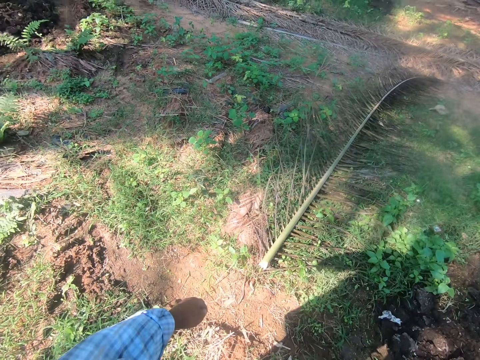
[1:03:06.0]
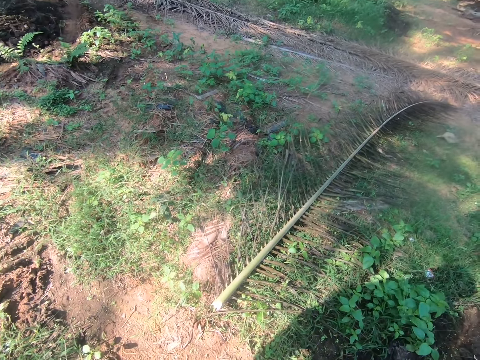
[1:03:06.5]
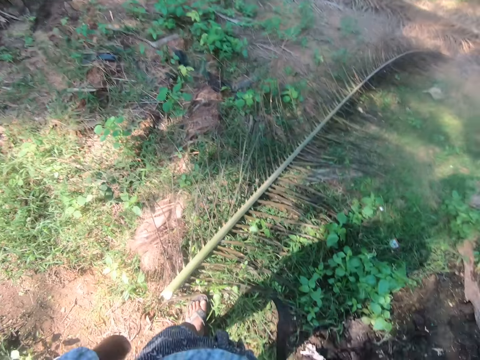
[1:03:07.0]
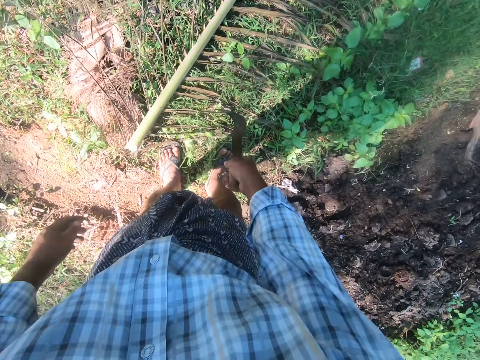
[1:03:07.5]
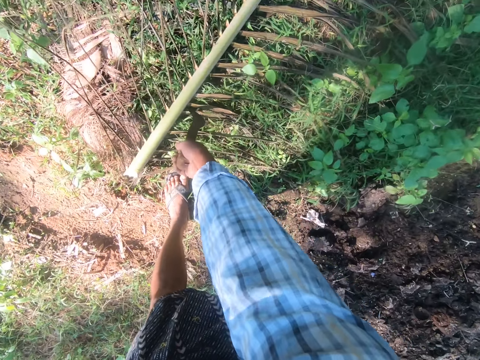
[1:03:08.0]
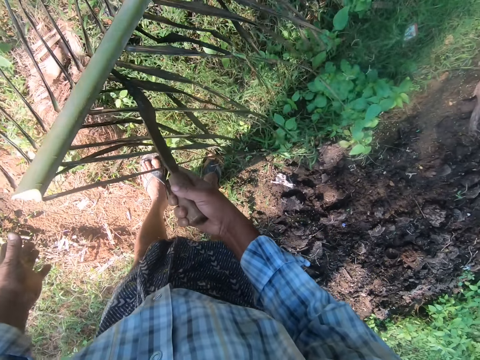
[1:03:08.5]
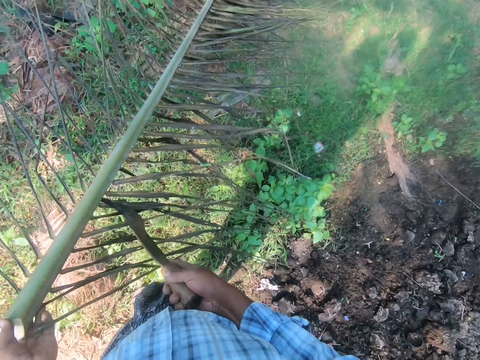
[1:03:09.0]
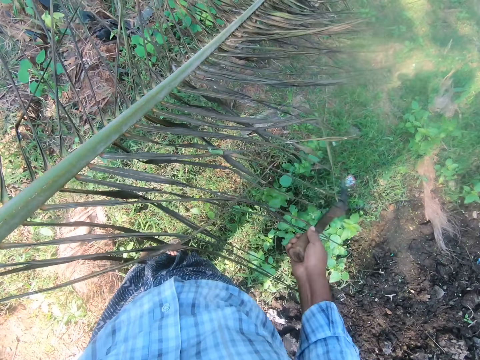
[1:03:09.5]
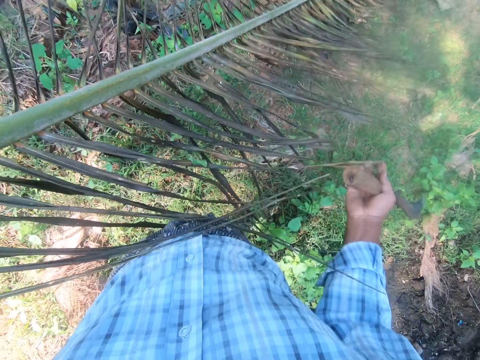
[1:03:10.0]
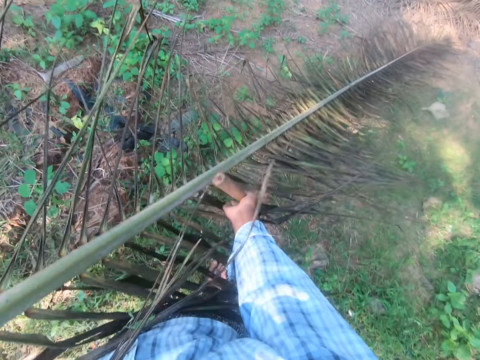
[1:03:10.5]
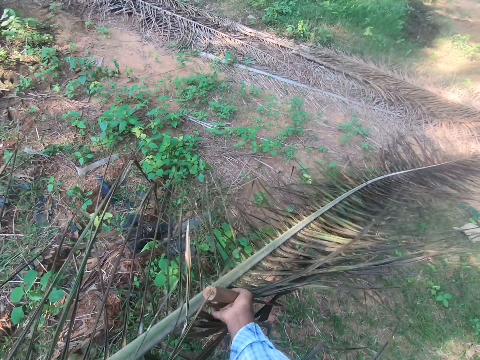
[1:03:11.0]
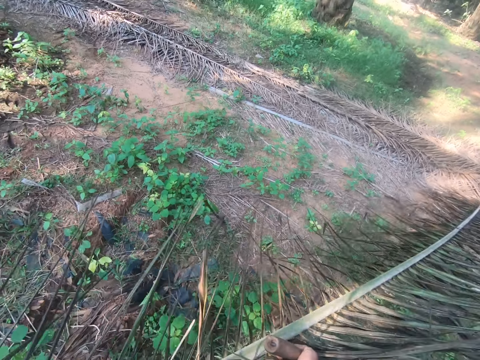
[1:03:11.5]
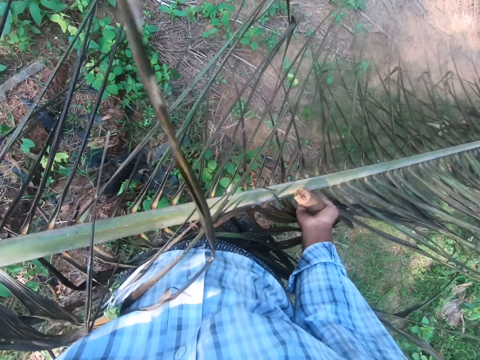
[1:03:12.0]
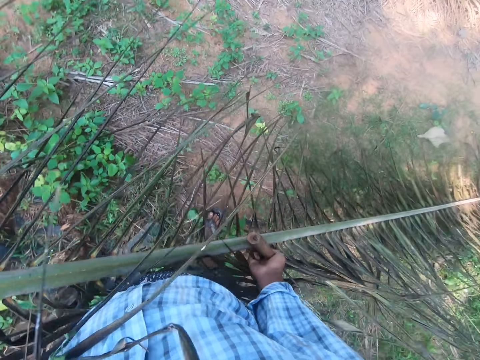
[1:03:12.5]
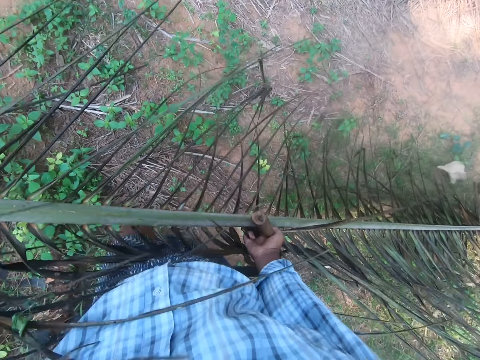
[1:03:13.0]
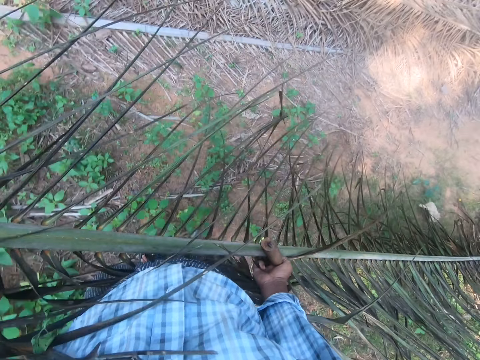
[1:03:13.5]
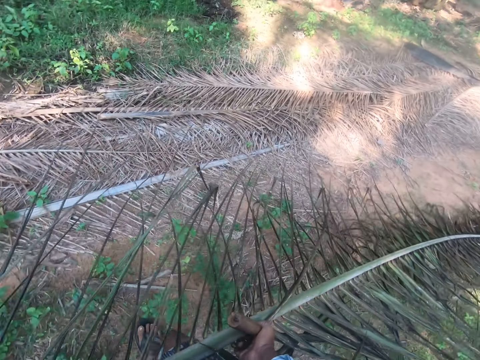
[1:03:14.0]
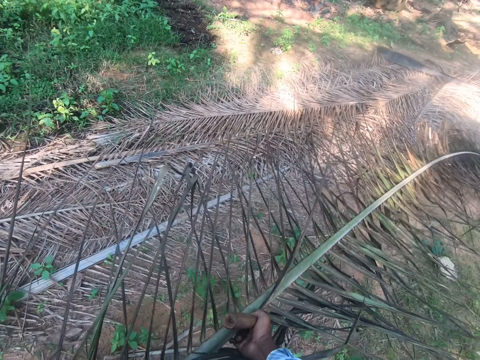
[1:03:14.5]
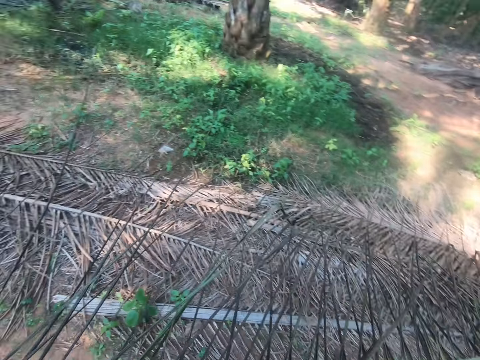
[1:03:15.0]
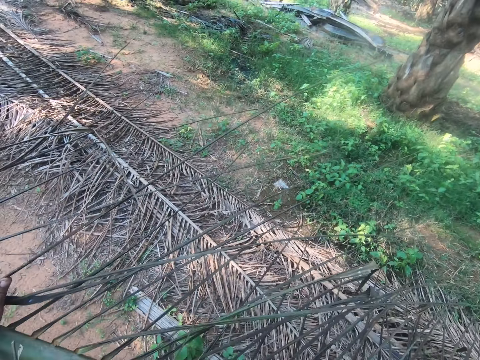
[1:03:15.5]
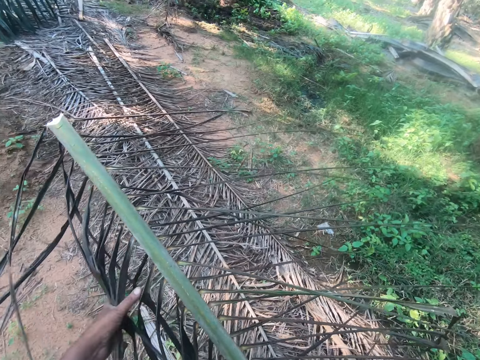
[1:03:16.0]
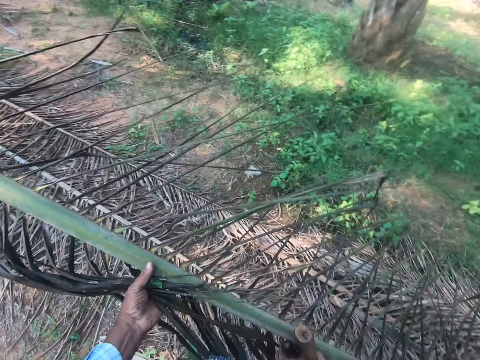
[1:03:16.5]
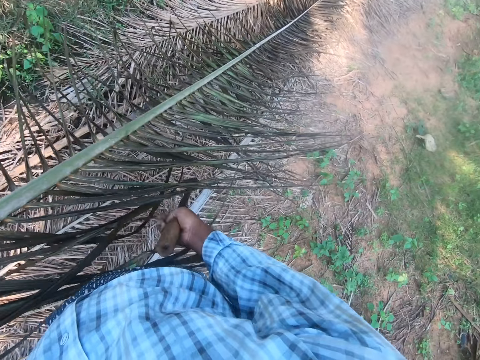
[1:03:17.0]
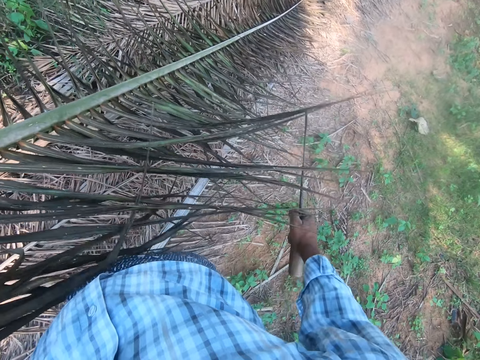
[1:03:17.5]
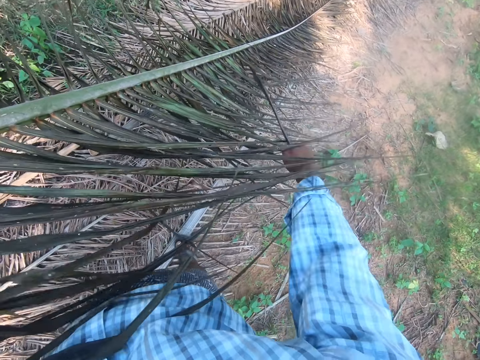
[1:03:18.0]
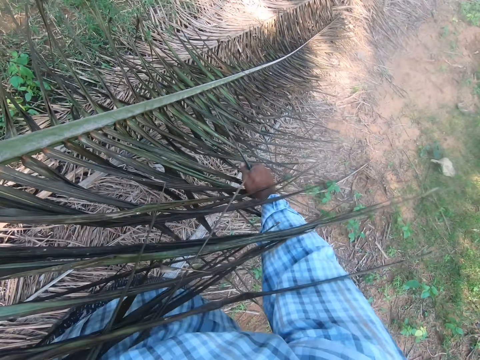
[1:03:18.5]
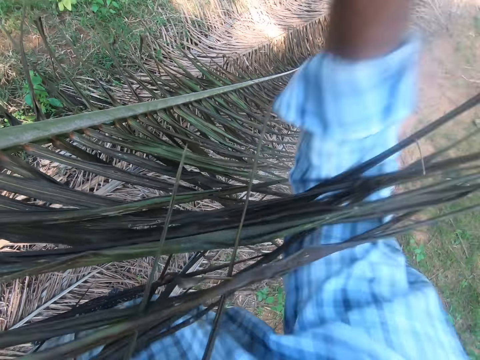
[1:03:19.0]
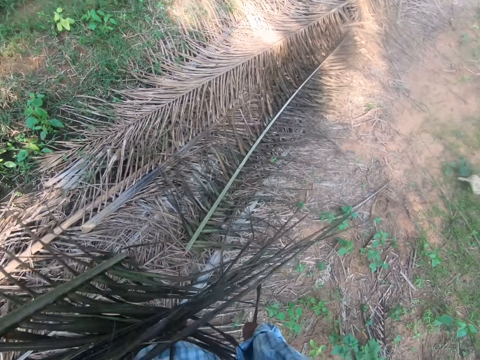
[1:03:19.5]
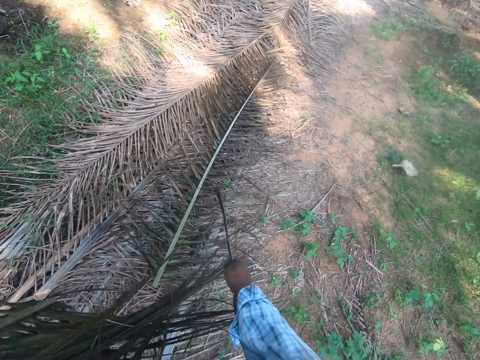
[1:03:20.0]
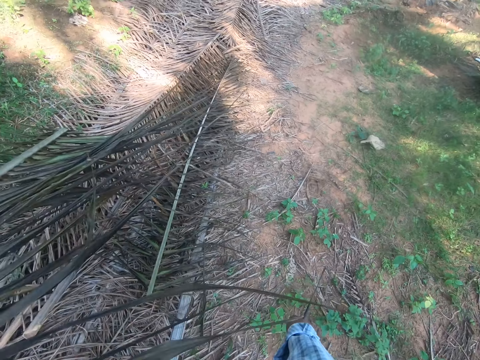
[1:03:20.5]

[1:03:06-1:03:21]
The camera wearer picks up a palm frond from the ground with the sickle in his right hand. He hooks the panga on the leaf stalk and holds the leaf stalk. He carries the palm frond with both hands. He pulls his hand off the coconut branch. He cuts the stem into two with a cutlass or pruning saw.

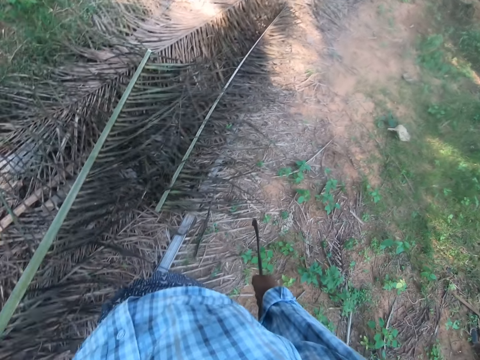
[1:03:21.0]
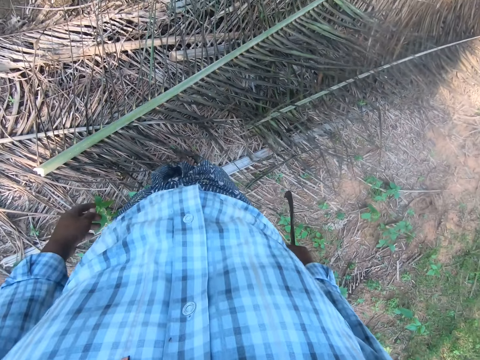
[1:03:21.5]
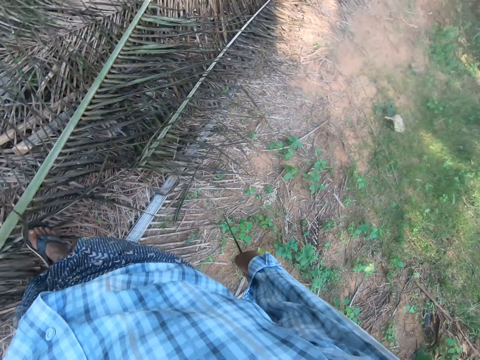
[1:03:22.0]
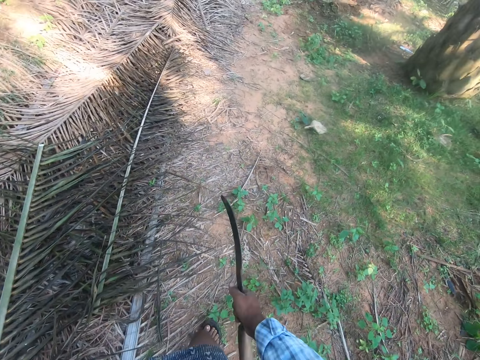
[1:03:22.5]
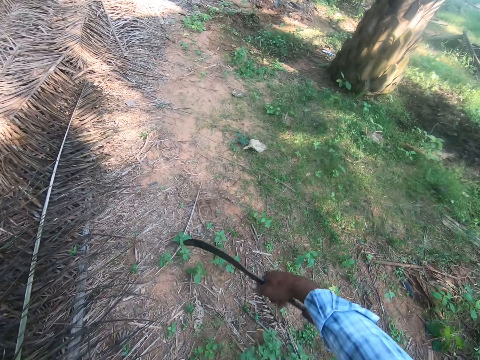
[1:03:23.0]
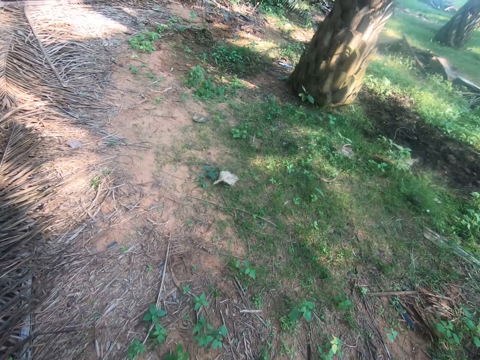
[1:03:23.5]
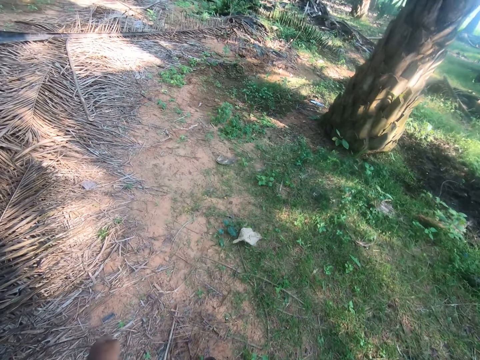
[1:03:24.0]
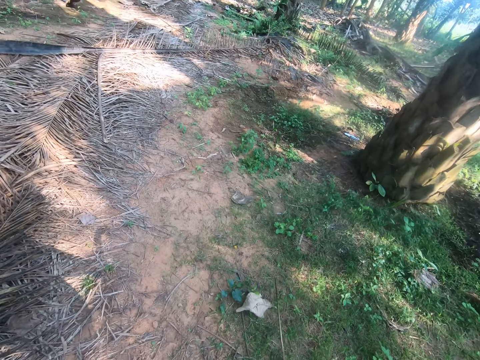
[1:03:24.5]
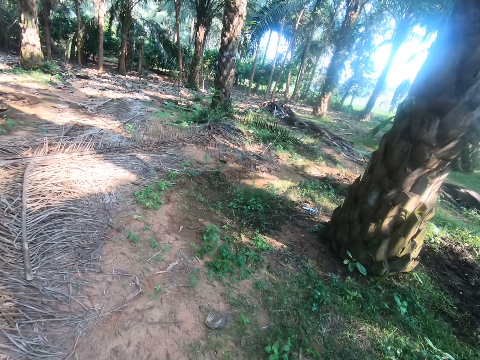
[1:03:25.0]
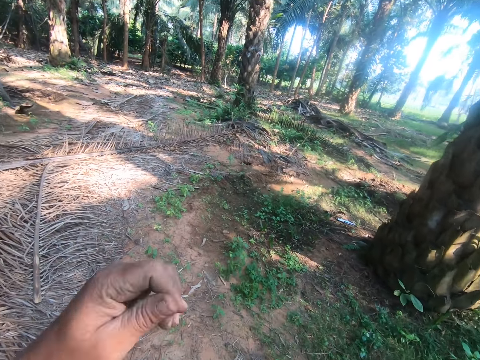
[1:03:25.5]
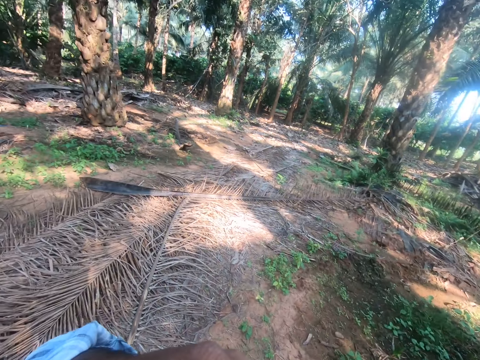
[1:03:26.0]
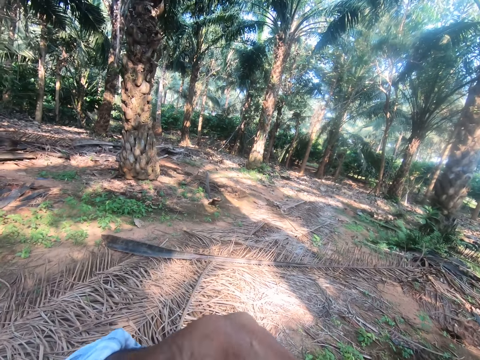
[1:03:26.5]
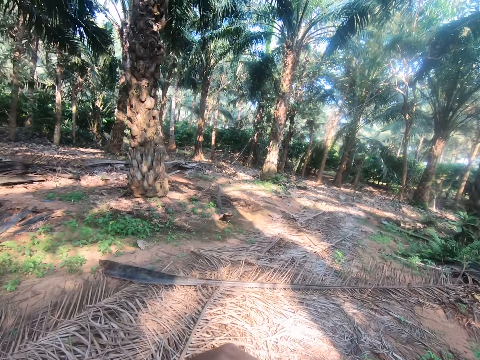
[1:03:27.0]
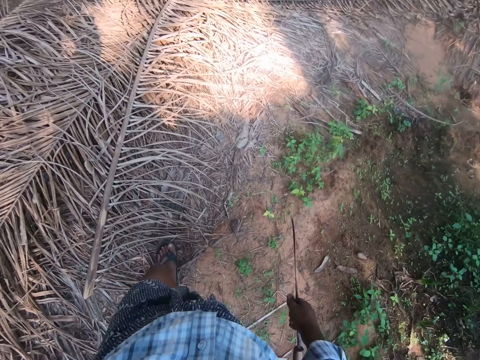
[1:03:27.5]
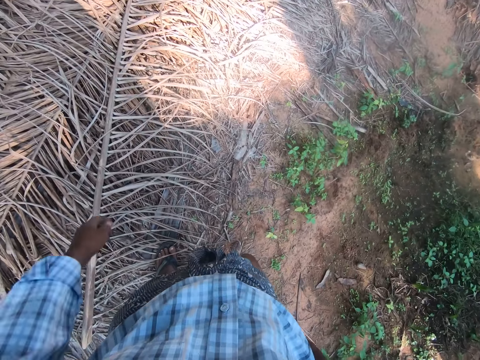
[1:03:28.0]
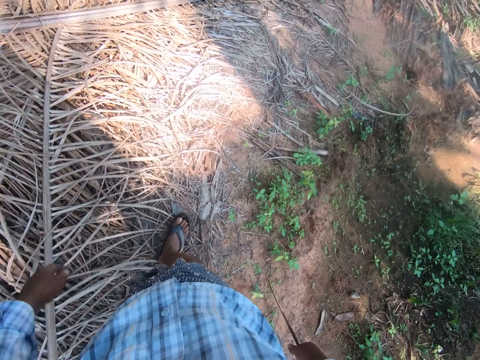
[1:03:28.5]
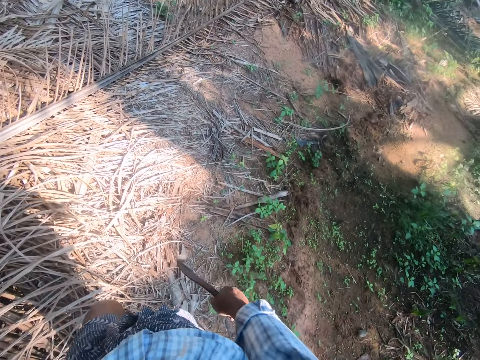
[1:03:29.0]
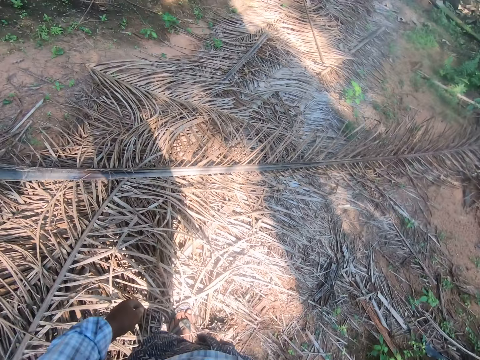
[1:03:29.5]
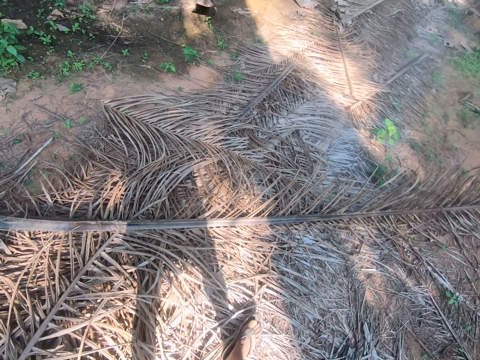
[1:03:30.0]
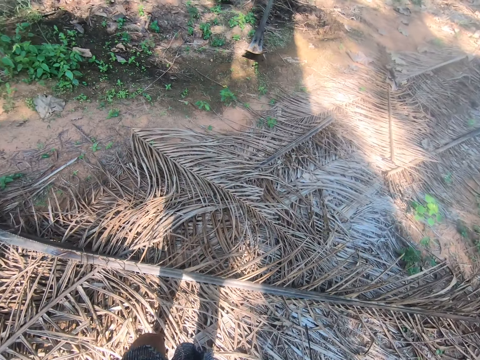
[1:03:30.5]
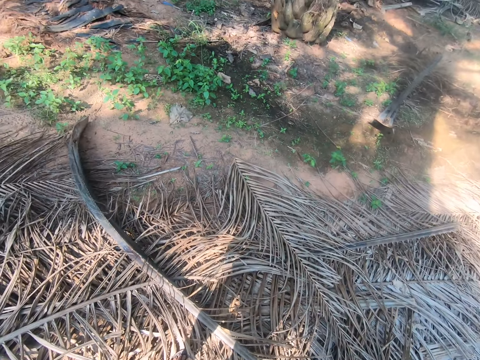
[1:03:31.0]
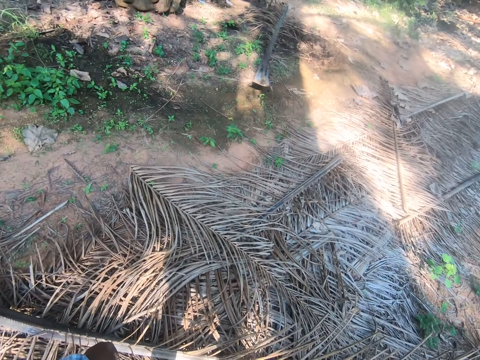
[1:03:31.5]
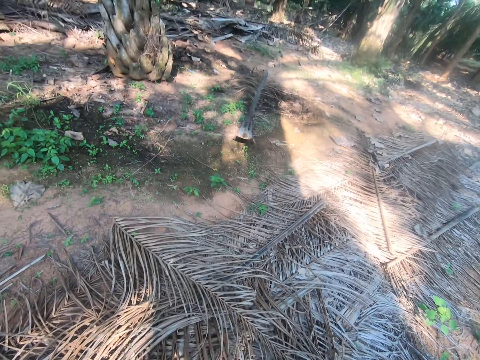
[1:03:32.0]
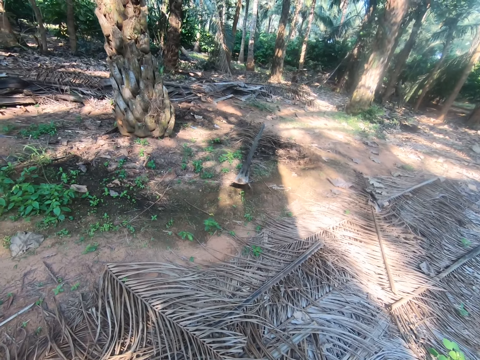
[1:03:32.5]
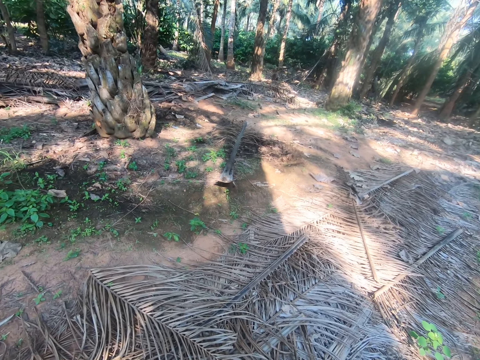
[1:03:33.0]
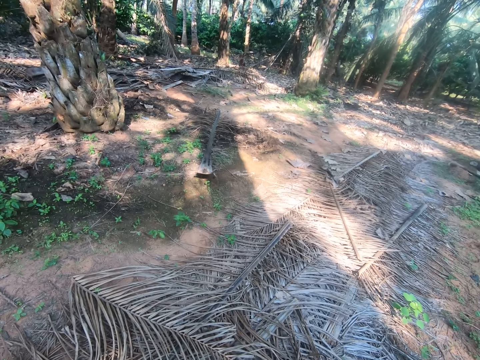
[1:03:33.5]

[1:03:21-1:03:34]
The camera wearer throws the stem part in his hand on the ground. He walks away from the coconut branches on the farmland. He lifts his hand and holds something with his hand. He touches his face. He pulls his hand off the object and walks around the field.
